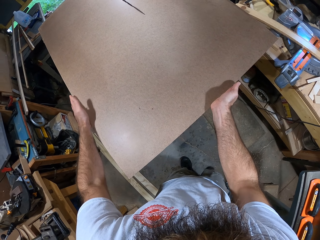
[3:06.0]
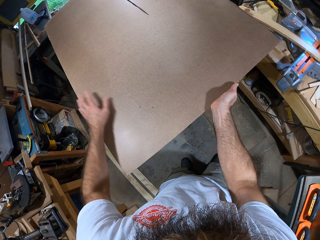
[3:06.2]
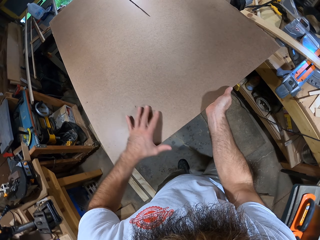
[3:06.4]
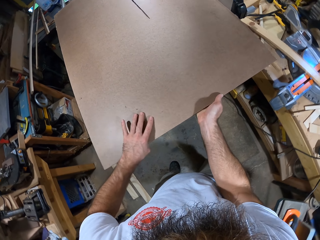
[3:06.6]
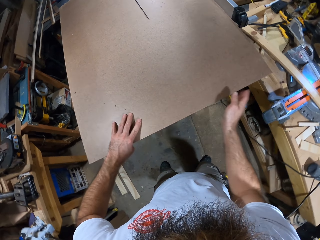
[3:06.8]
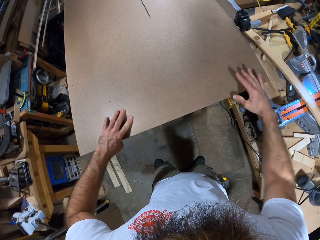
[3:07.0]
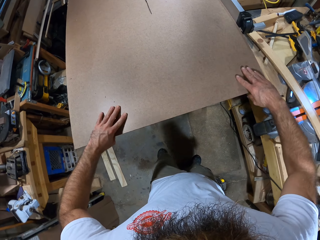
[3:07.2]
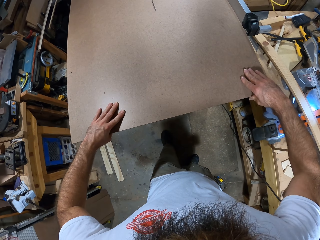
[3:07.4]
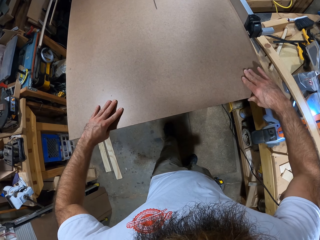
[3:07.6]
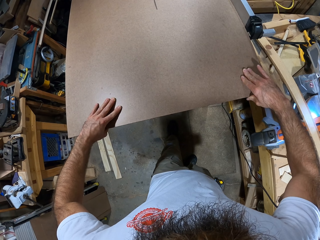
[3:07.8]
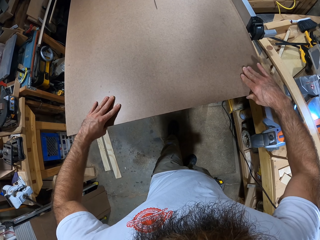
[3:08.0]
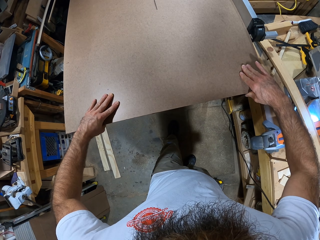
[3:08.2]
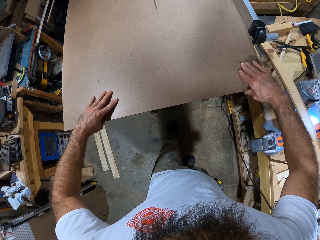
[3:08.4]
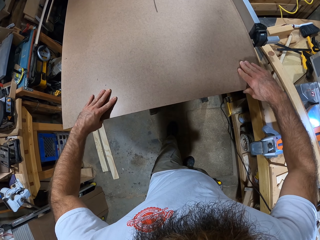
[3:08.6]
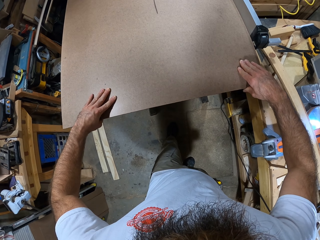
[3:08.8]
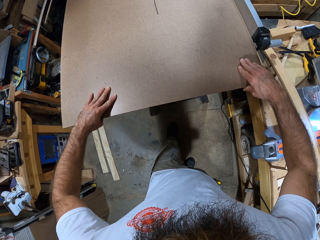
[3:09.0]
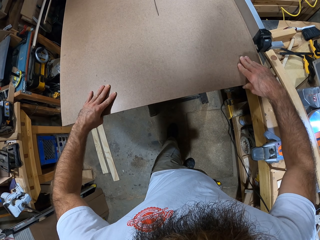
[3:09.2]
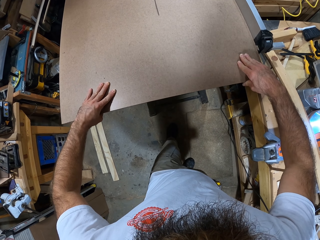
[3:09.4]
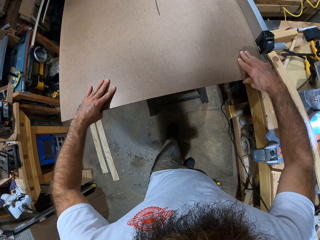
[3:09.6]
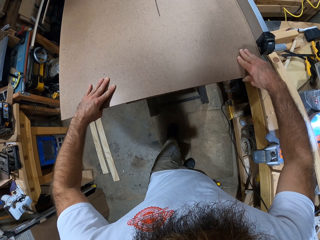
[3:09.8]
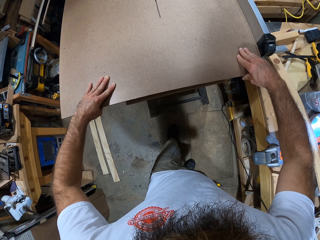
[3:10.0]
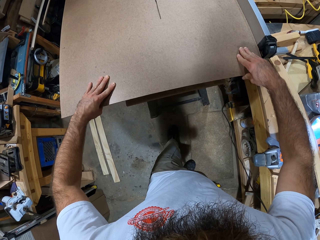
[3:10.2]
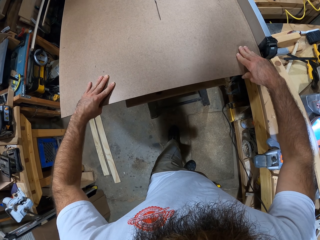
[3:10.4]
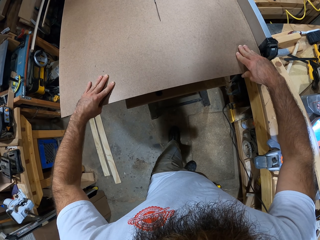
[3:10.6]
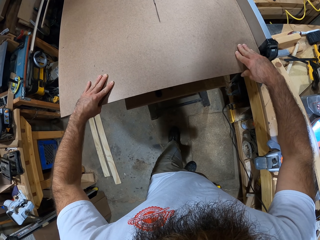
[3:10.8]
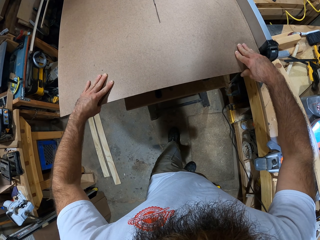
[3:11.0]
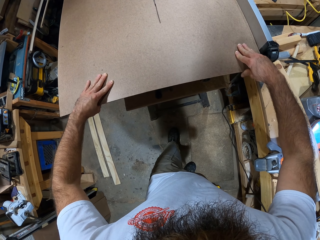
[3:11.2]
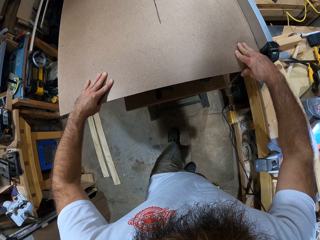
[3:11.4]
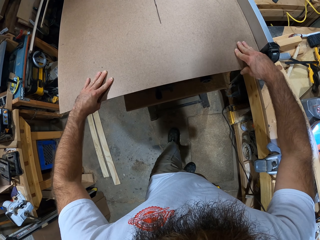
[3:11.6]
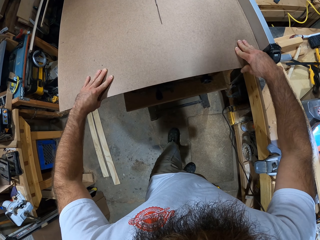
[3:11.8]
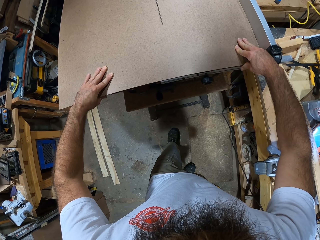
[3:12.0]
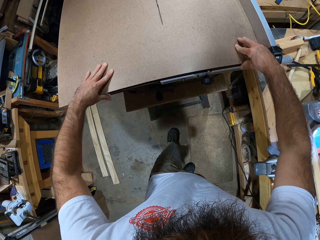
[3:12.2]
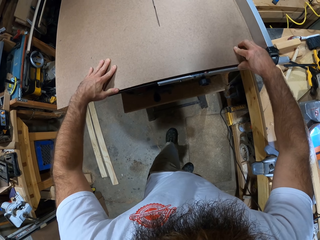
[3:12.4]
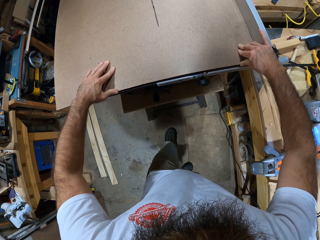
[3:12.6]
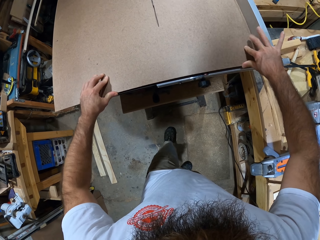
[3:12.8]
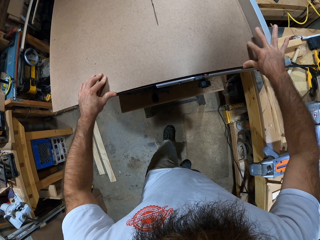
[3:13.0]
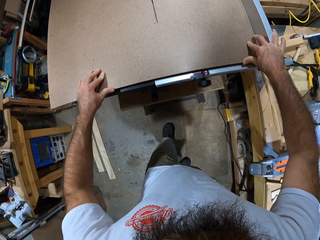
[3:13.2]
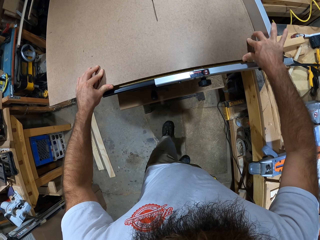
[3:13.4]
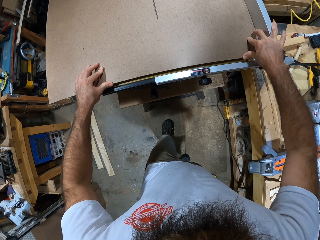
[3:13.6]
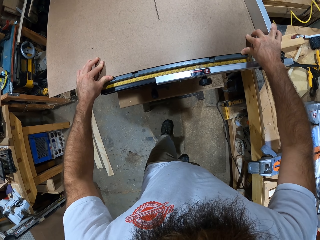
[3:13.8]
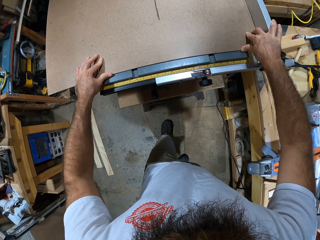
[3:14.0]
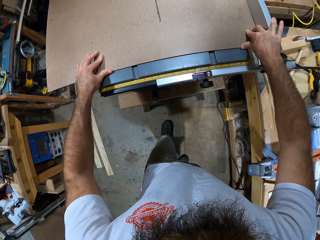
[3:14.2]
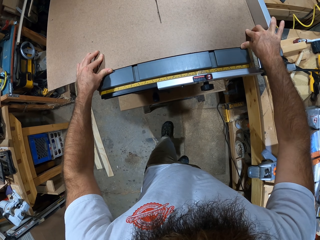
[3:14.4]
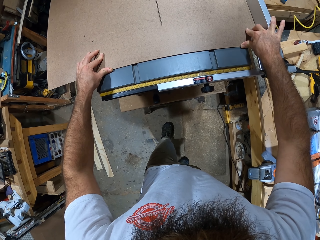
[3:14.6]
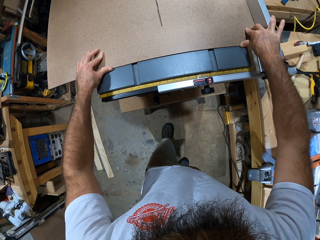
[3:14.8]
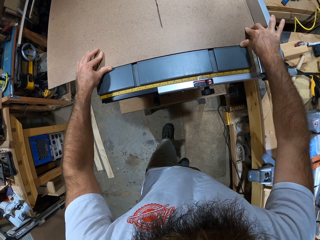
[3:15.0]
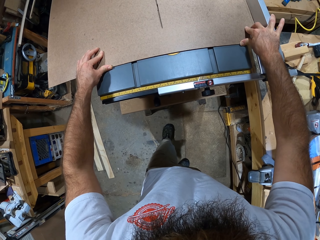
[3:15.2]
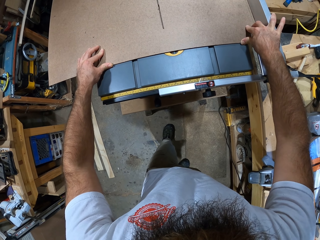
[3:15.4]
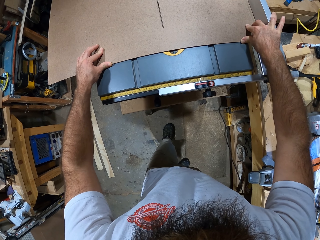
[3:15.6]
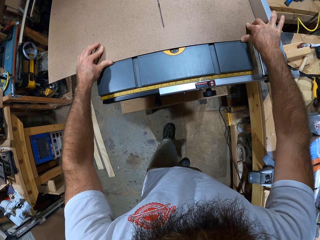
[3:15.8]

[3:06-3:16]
The camera wearer moves her hands. She cuts plywood on the table saw.

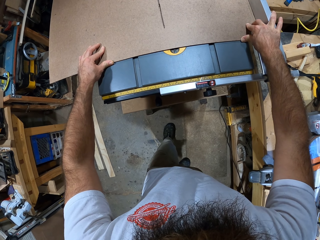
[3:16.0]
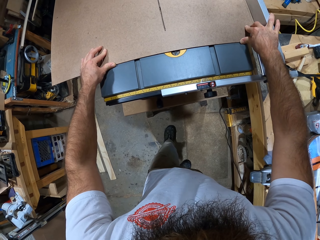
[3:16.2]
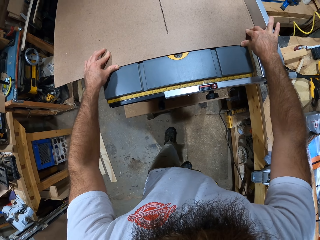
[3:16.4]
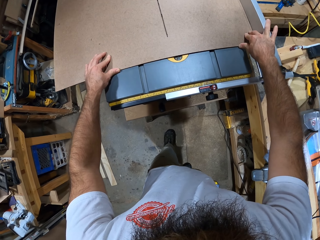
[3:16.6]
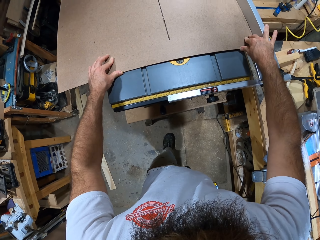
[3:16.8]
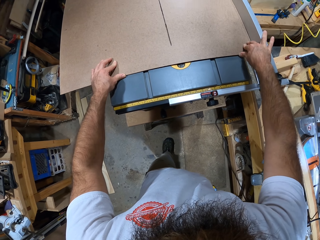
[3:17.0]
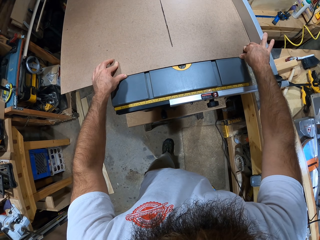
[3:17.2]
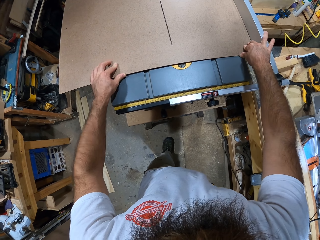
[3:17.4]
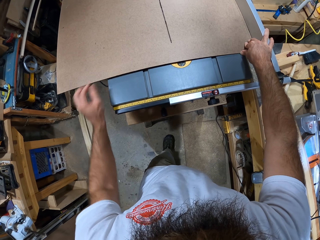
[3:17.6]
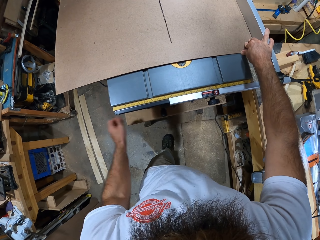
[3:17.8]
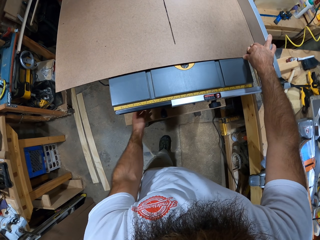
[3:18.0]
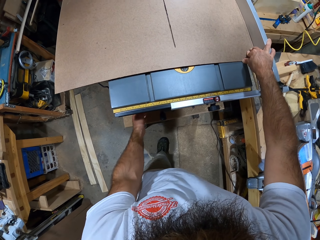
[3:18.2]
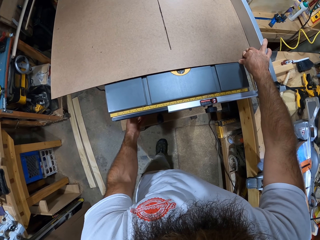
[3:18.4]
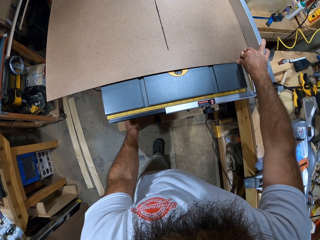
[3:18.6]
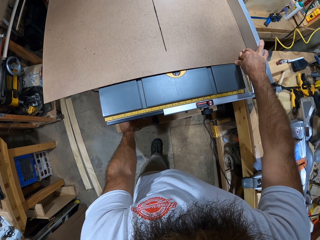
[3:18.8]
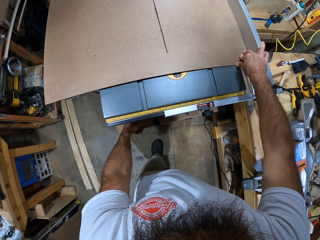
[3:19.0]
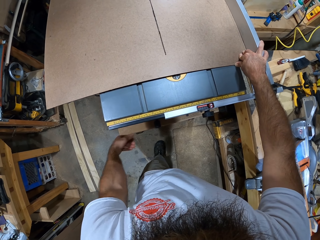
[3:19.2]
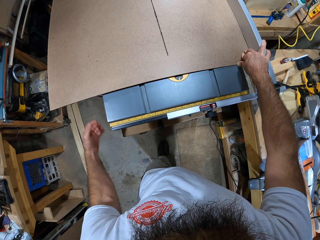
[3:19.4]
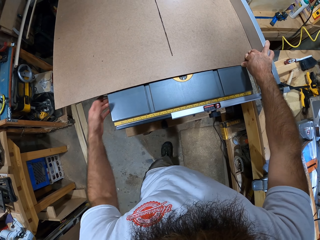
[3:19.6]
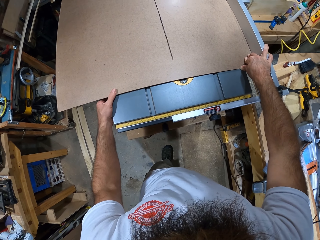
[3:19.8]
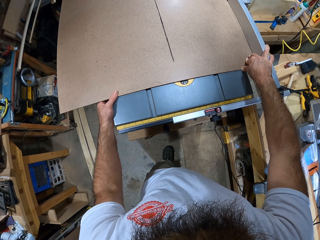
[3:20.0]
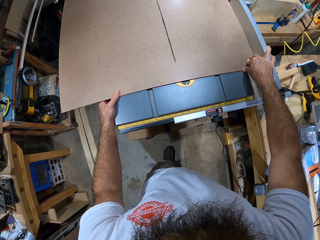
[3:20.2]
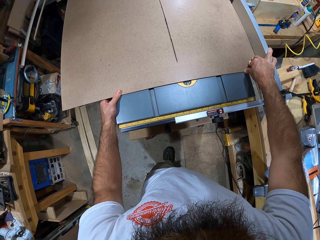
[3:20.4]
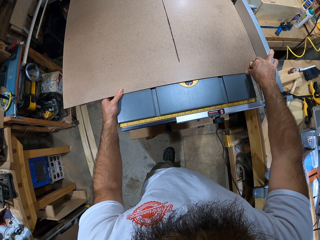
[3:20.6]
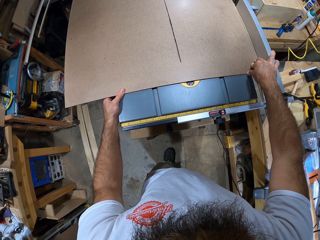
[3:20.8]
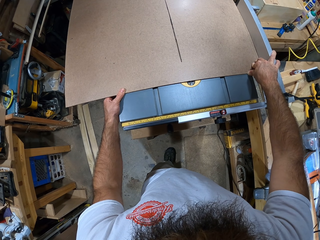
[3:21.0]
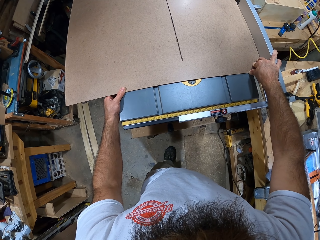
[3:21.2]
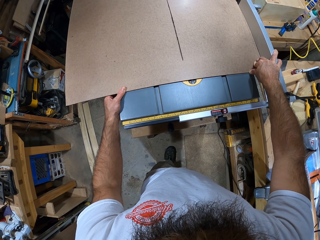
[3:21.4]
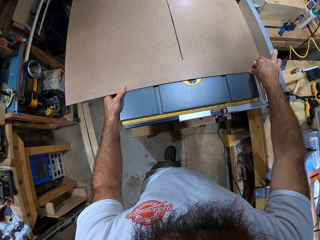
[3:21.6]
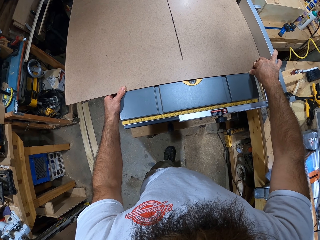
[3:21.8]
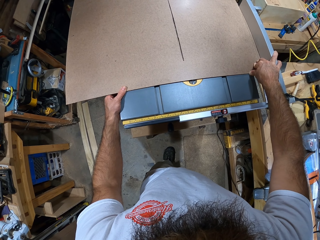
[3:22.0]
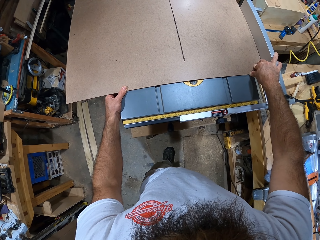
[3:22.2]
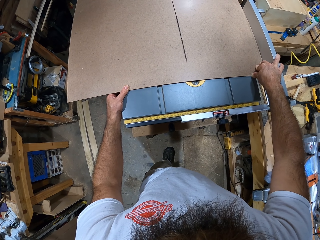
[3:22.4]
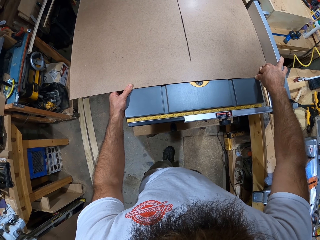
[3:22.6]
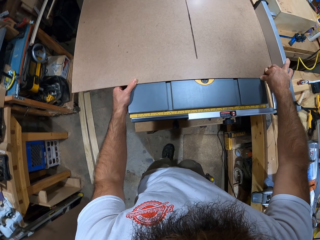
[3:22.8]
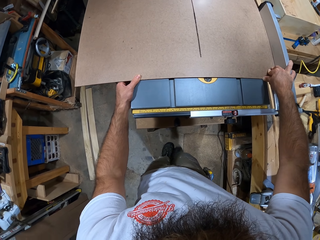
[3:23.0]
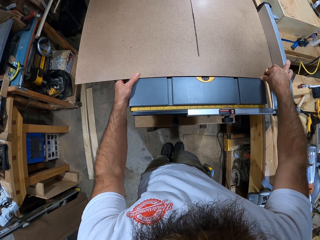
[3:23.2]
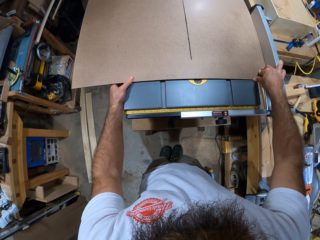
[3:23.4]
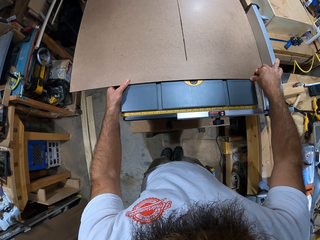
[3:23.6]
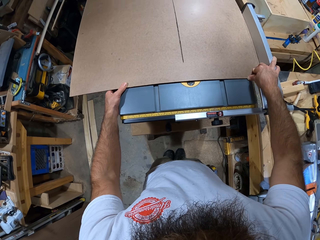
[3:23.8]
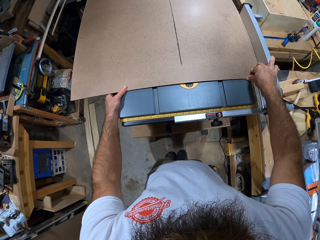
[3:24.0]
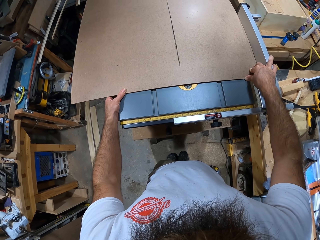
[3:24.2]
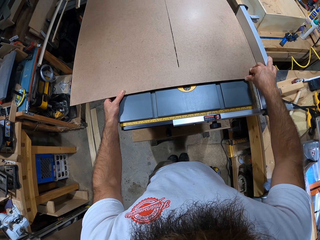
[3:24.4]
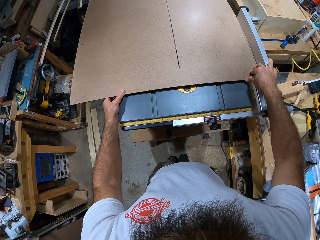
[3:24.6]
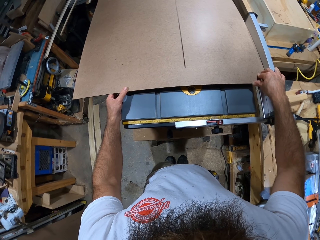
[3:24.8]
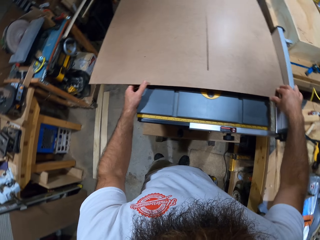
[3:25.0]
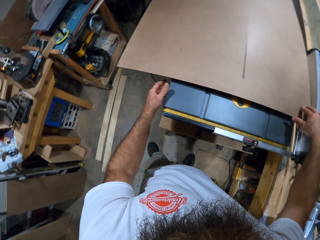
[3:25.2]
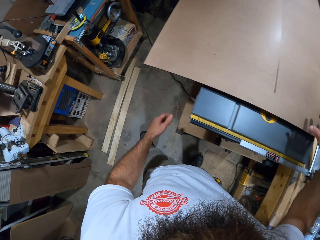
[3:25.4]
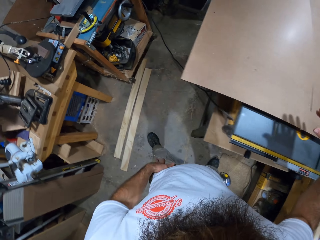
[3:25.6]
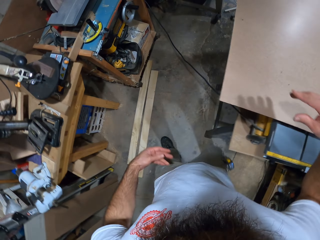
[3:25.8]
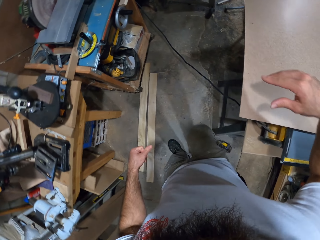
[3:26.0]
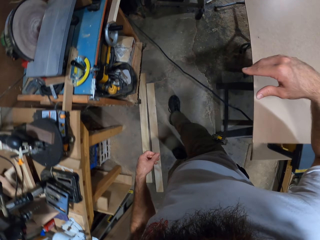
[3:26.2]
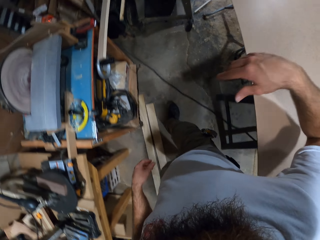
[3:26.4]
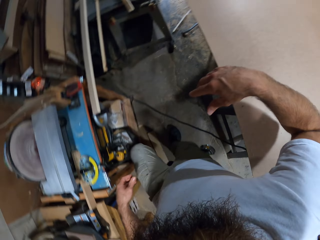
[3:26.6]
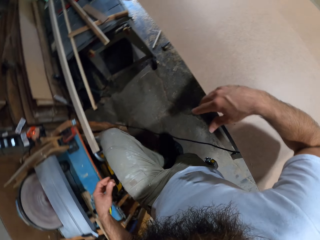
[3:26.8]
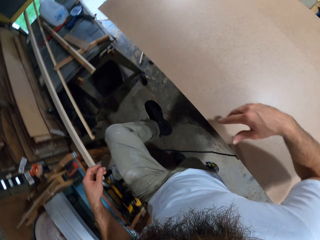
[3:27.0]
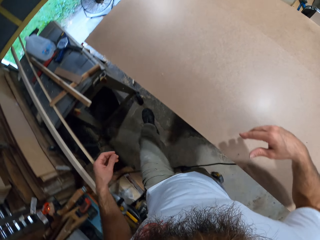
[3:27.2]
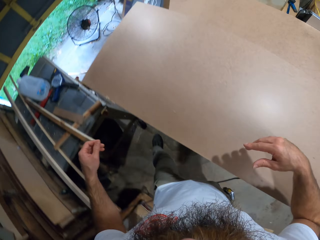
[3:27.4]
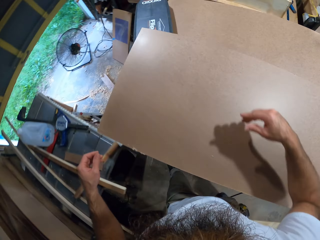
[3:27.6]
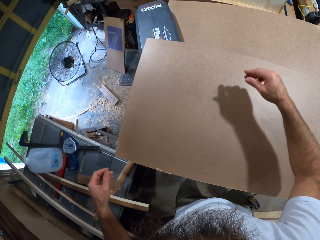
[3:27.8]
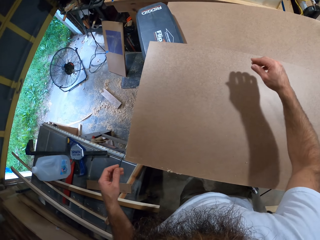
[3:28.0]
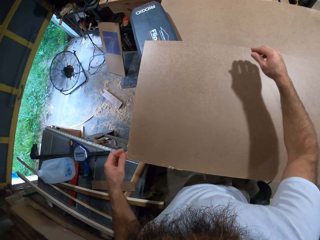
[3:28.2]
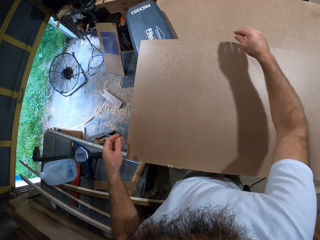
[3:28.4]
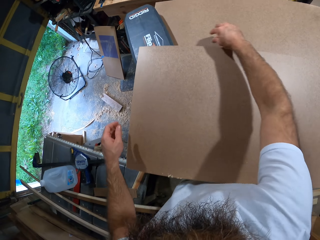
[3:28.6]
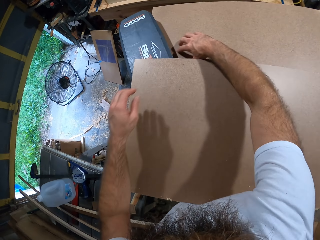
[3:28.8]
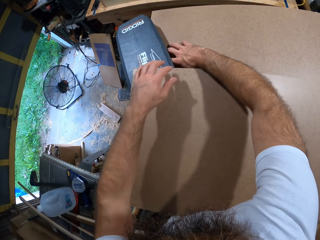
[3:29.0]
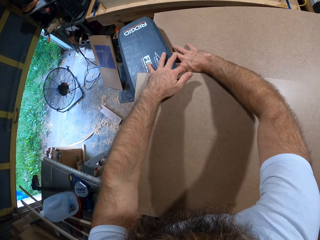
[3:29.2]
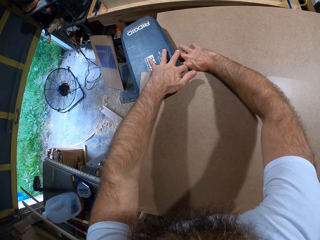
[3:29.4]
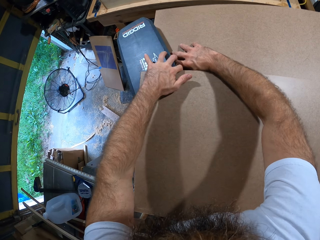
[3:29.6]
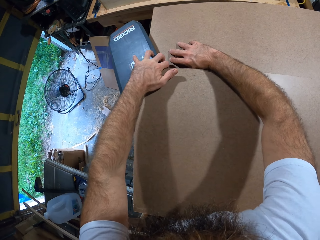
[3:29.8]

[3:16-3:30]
The camera wearer operates the table saw with his left hand. He adjusts the table saw. He cuts plywood on the table saw. He walks around the workshop. He removes the stand from the middle of the wooden board with both hands.
